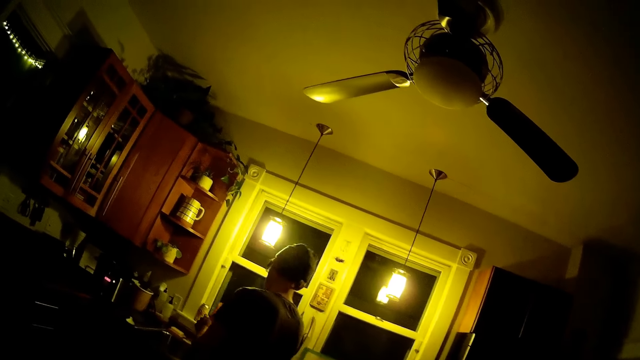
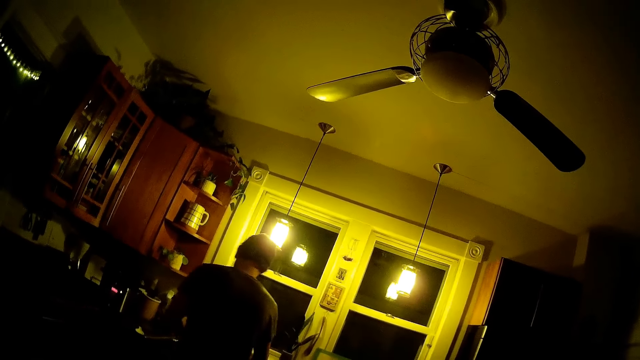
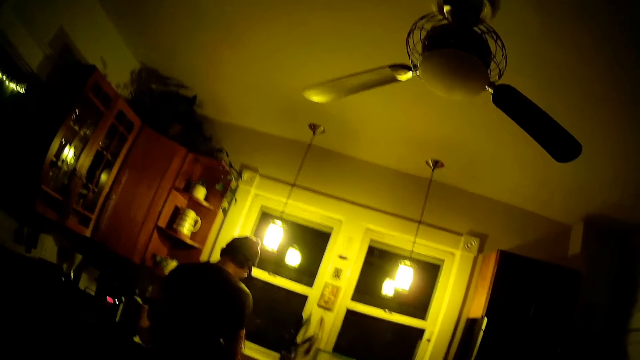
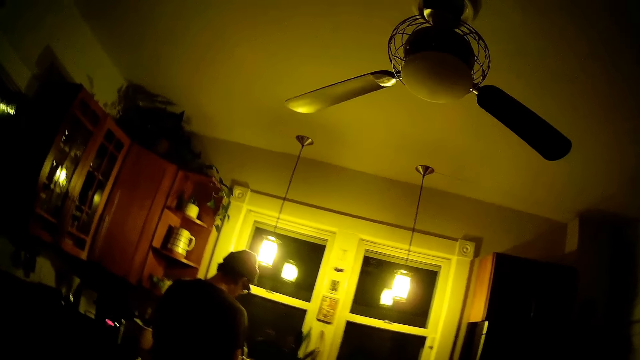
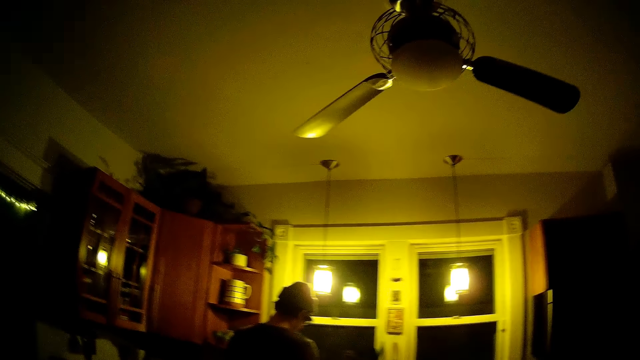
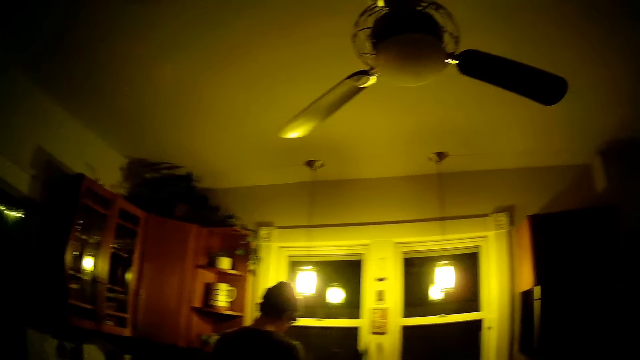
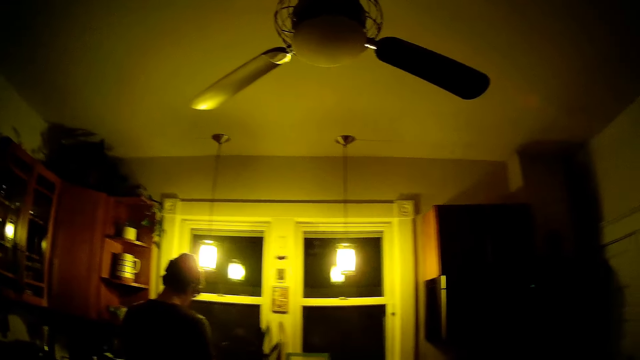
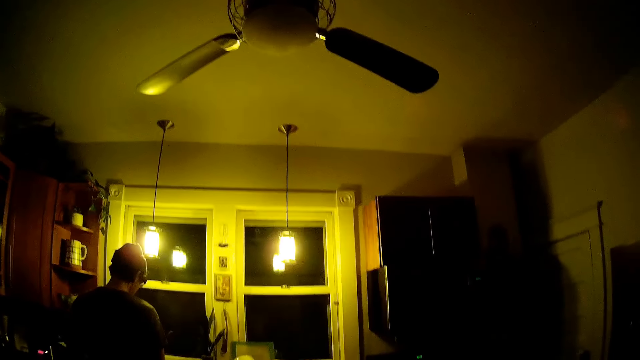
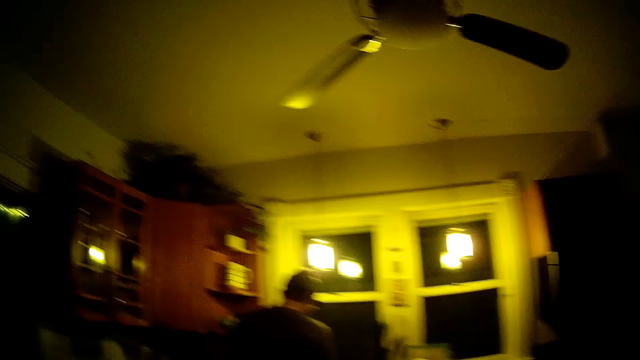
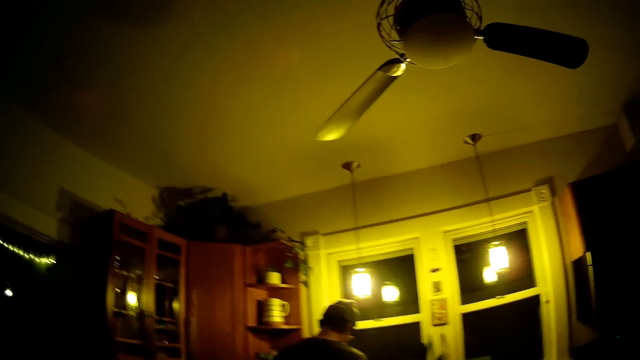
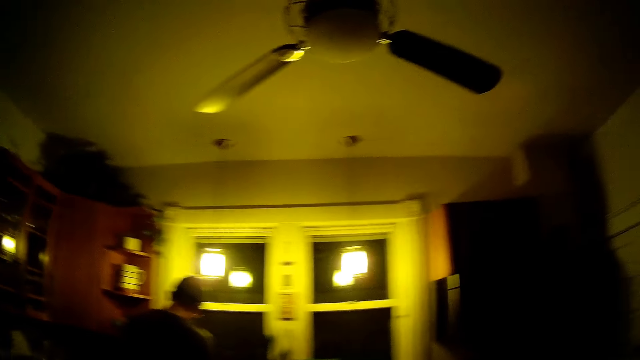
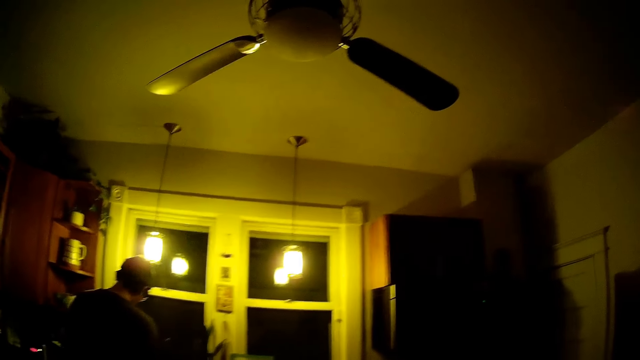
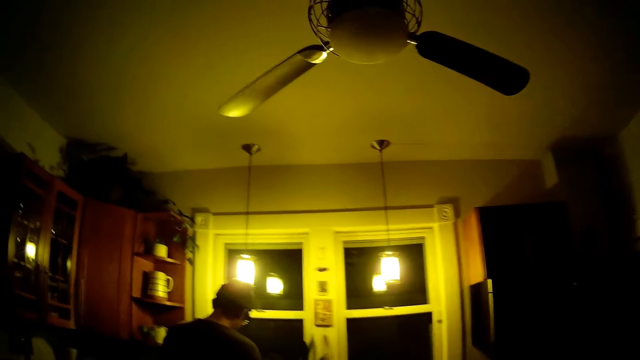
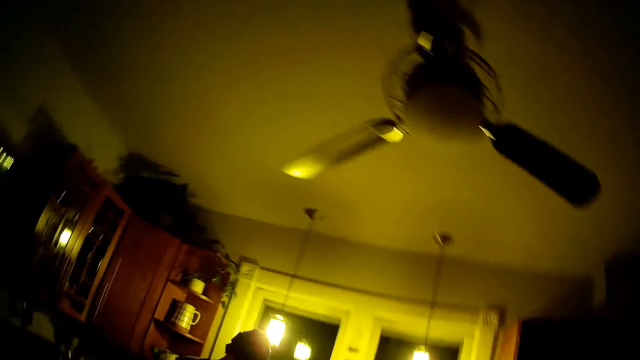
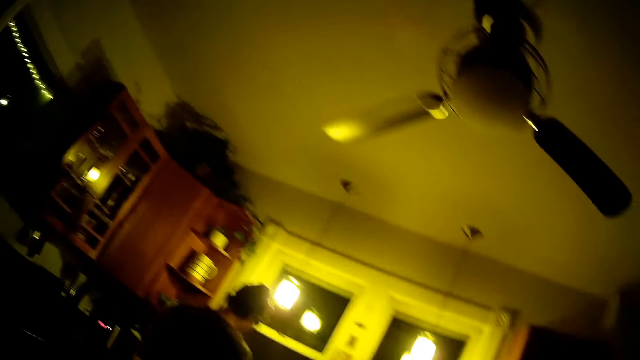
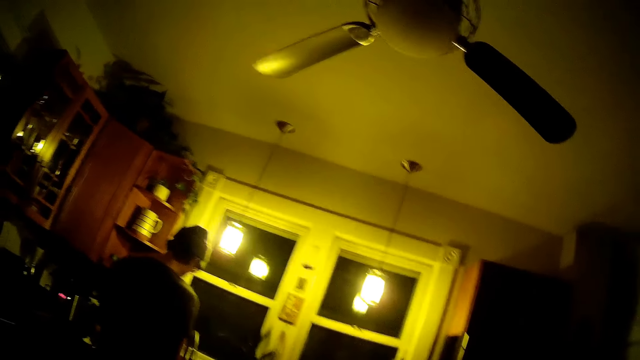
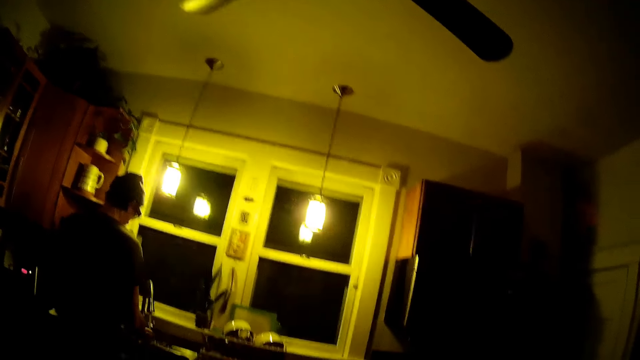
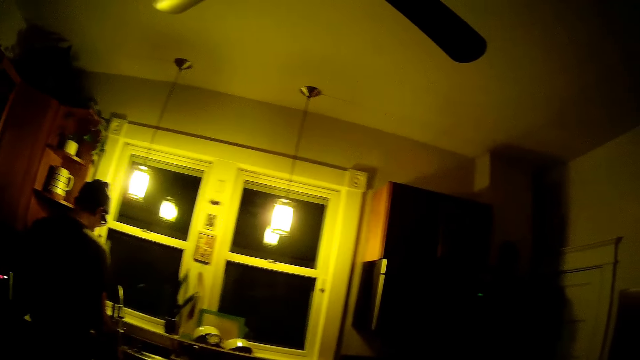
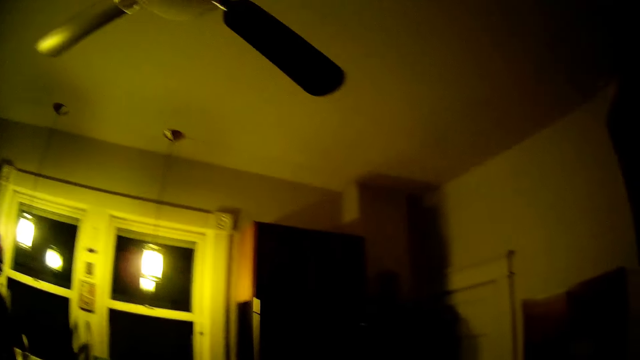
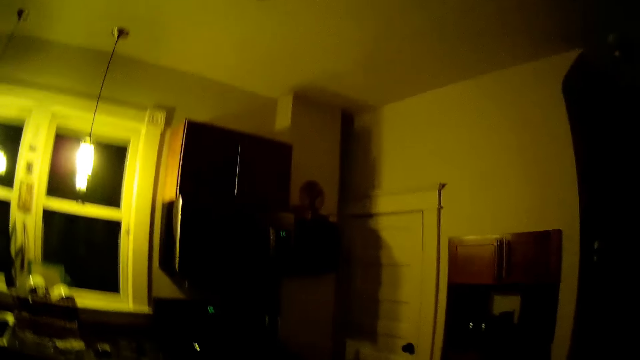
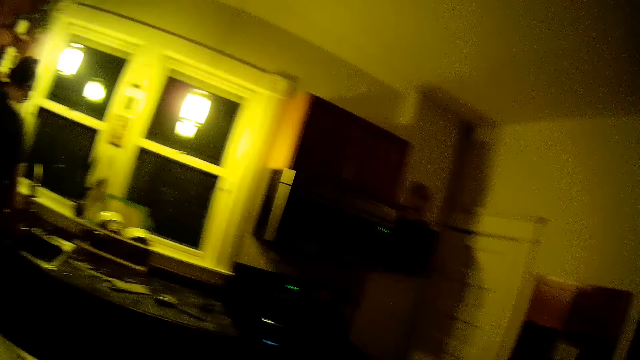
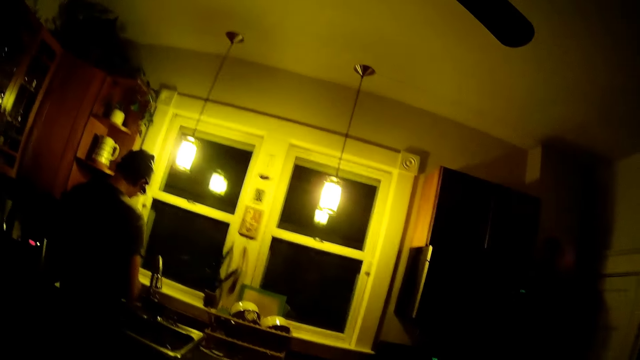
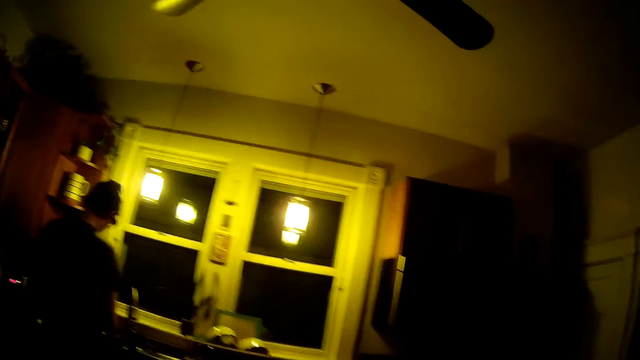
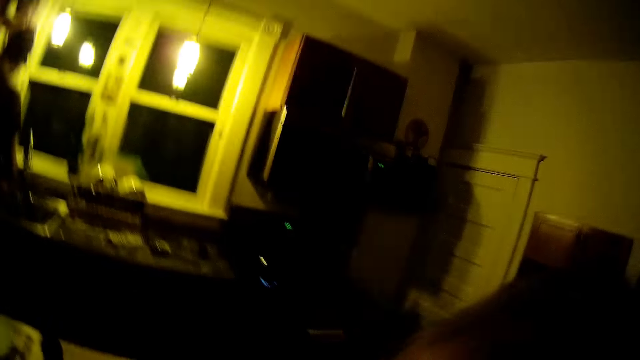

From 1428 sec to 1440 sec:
The man rinses the bottle under a tap with both hands. The man washes glasses at the sink. The man turns off the tap with his right hand.

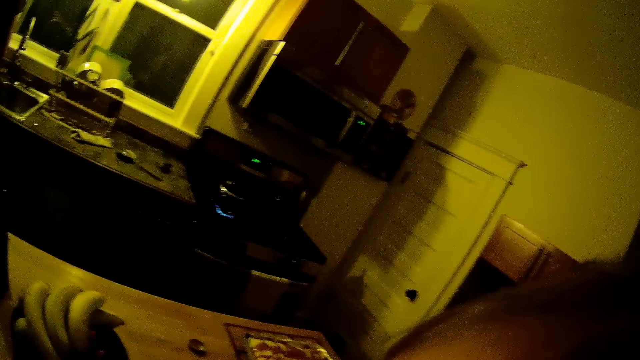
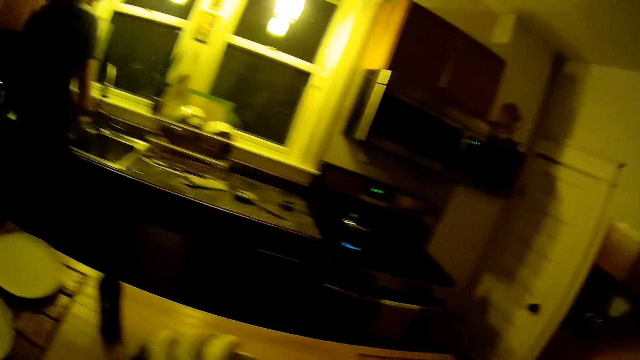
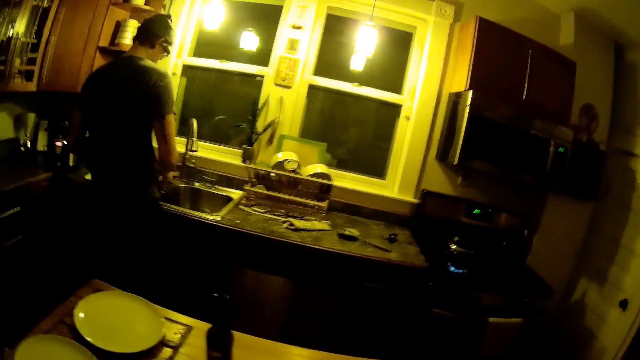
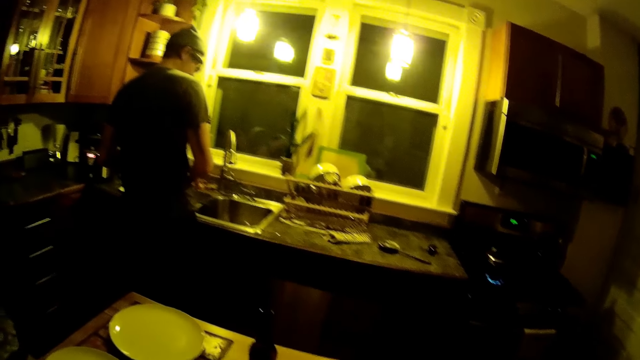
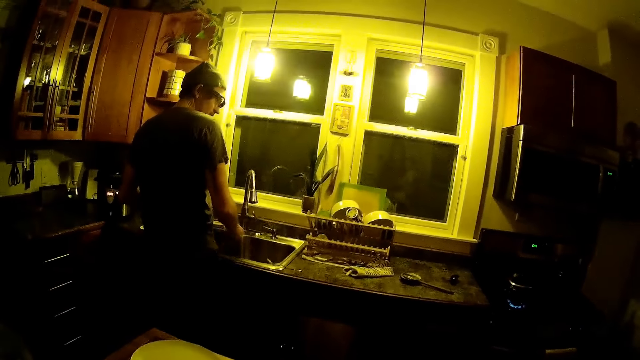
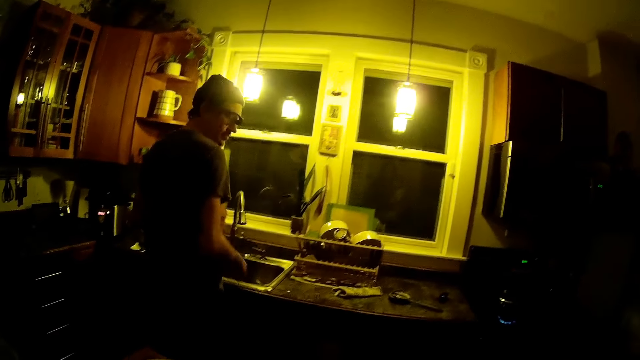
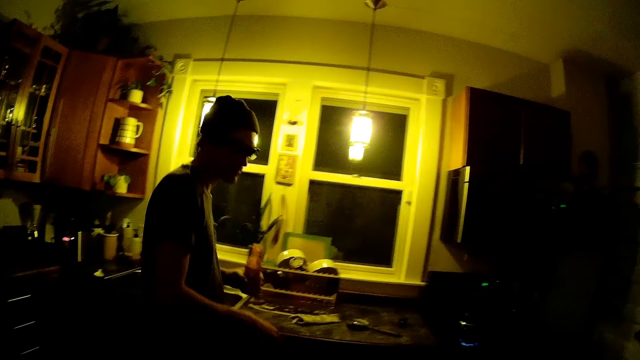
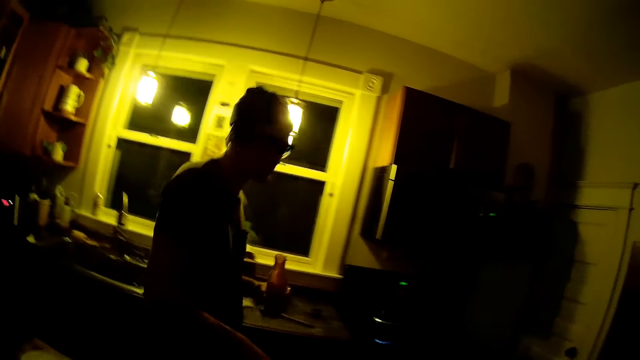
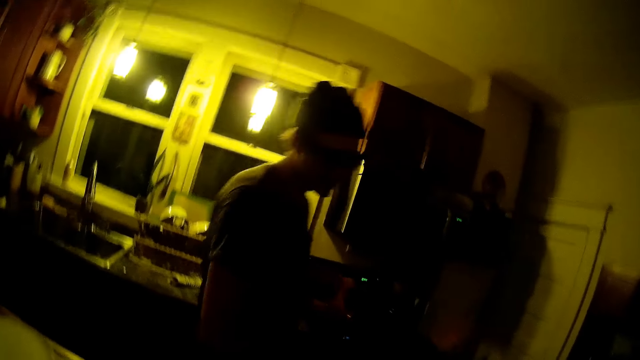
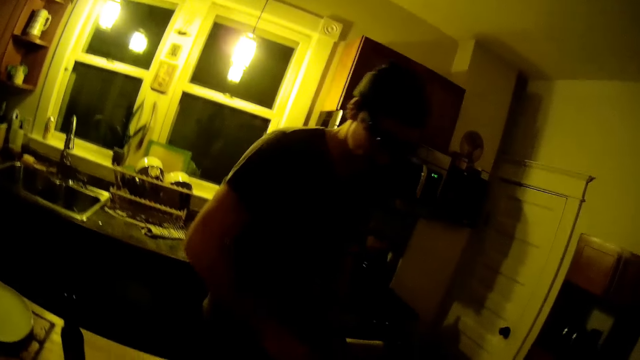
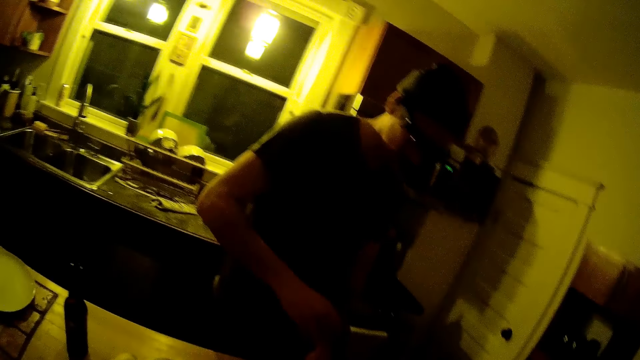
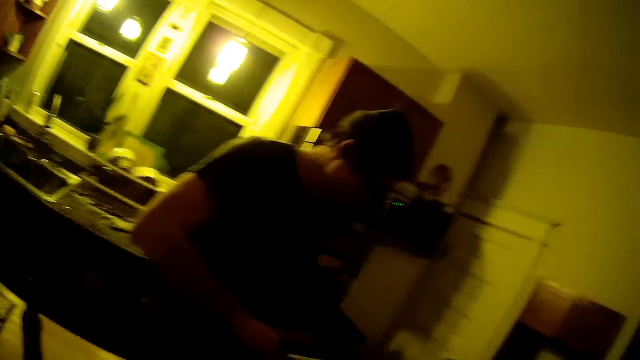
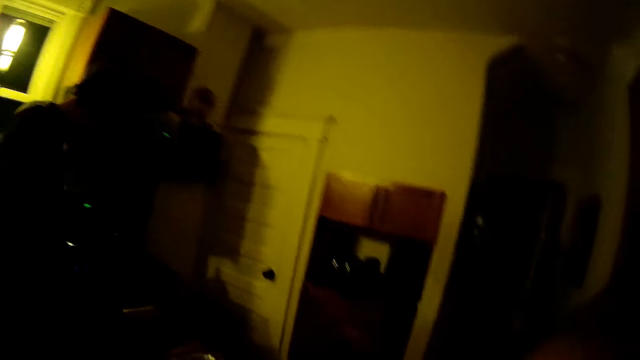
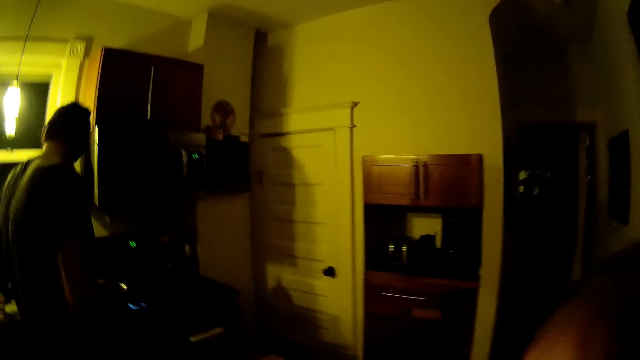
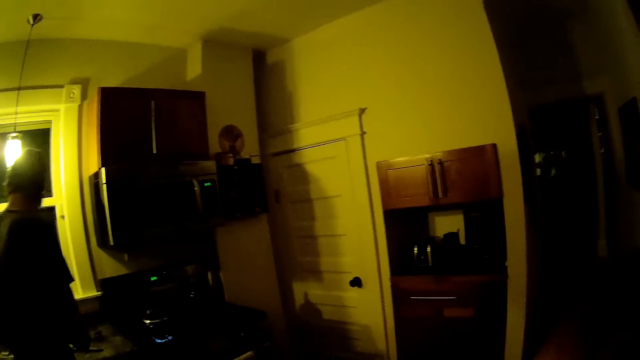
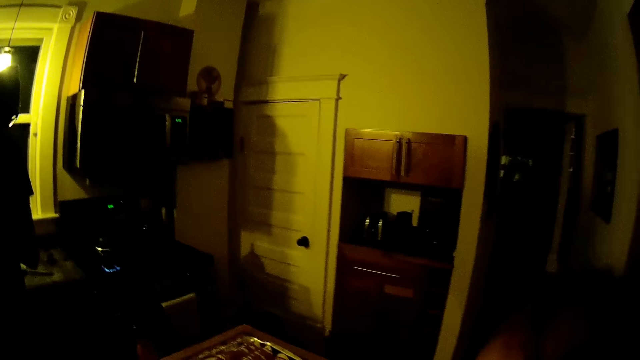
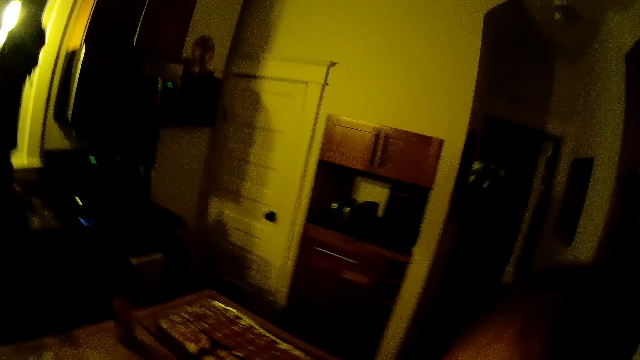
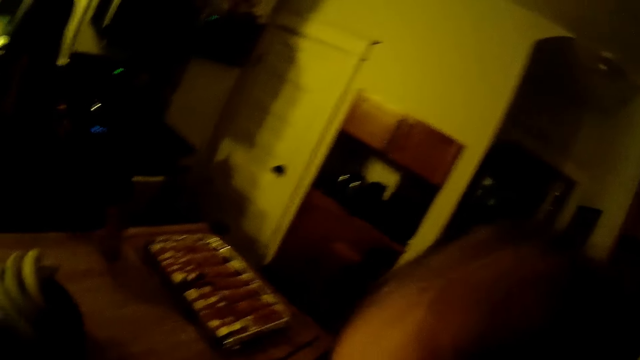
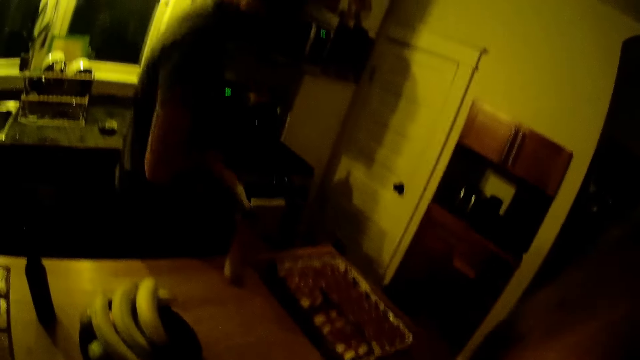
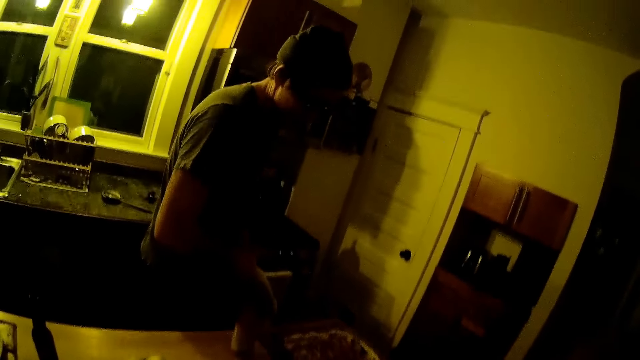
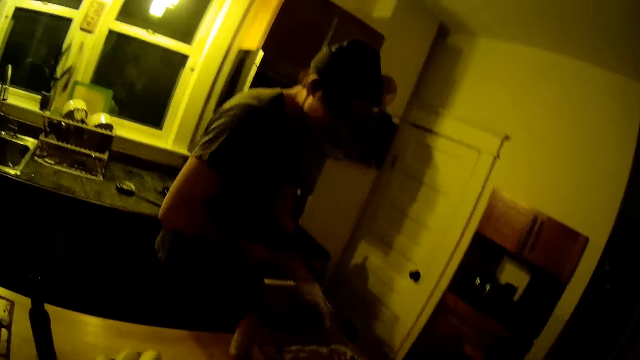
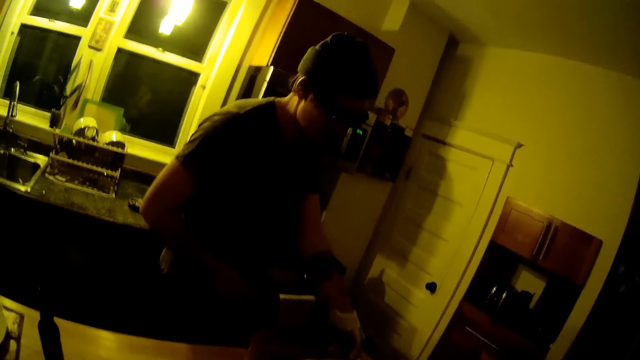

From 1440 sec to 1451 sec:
The man removes the bottle lid with his right hand, drops the bottle lid on the sink, walks to the table from the sink, and drops the bottle on the table. The man picks up a saucer from the table with his left hand. The man puts something on the table. The man drops the saucer on a kitchen worktop.
